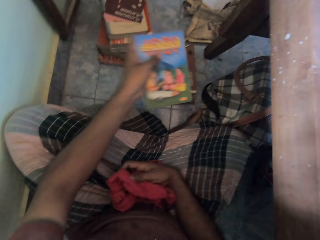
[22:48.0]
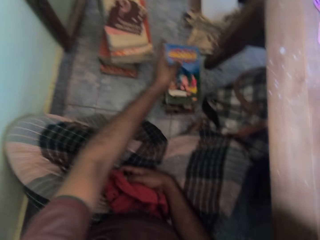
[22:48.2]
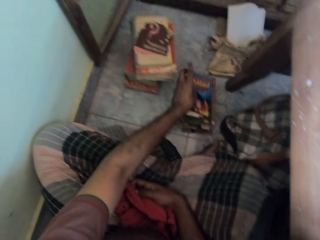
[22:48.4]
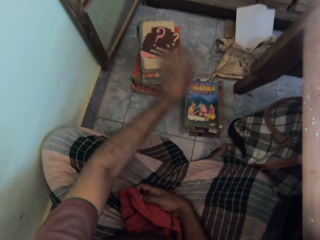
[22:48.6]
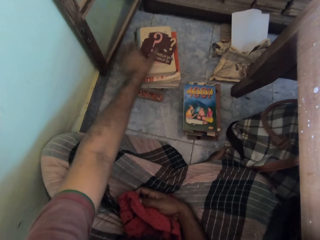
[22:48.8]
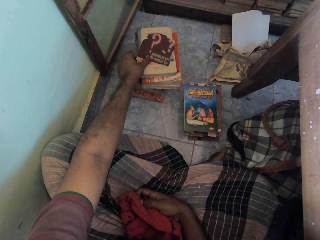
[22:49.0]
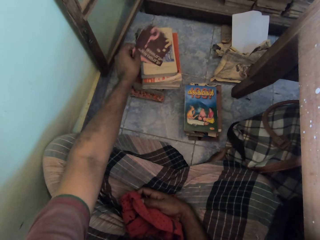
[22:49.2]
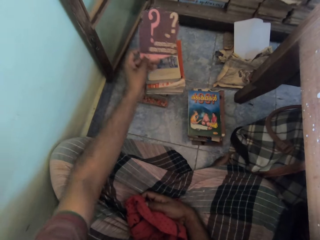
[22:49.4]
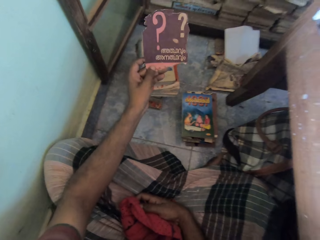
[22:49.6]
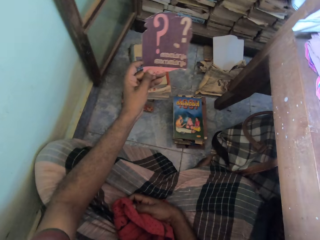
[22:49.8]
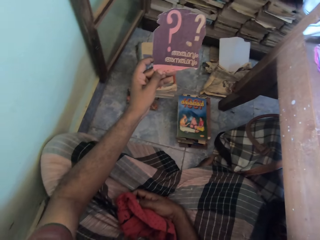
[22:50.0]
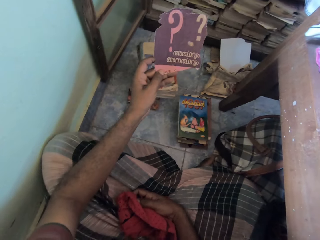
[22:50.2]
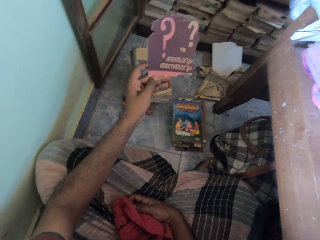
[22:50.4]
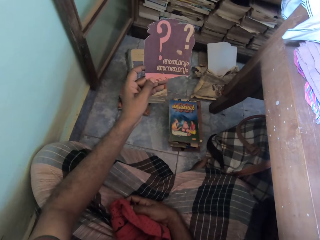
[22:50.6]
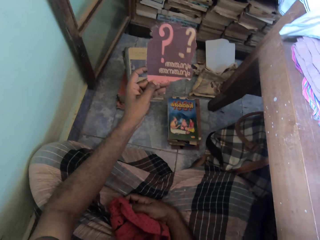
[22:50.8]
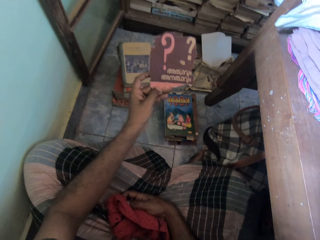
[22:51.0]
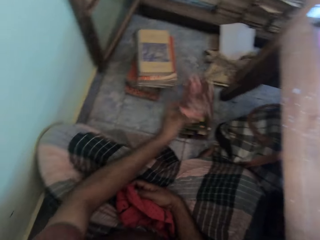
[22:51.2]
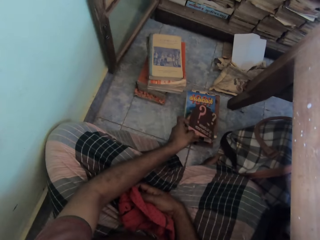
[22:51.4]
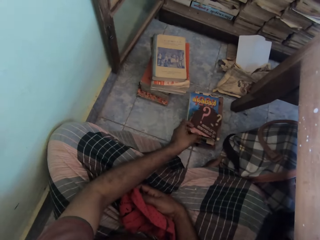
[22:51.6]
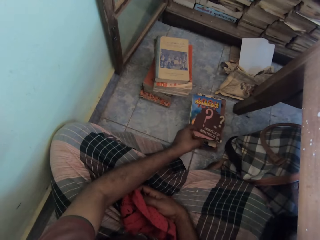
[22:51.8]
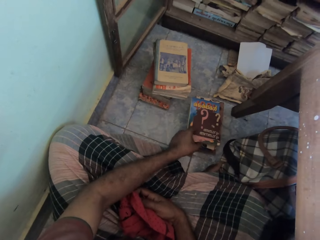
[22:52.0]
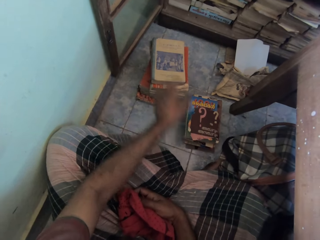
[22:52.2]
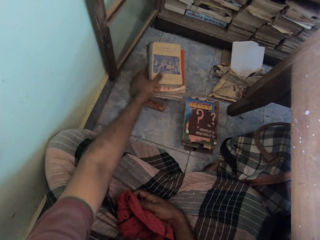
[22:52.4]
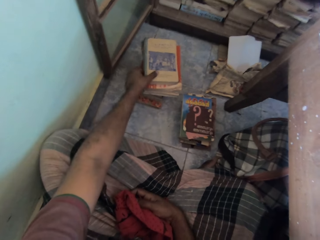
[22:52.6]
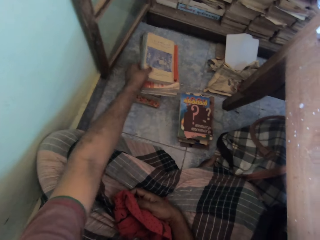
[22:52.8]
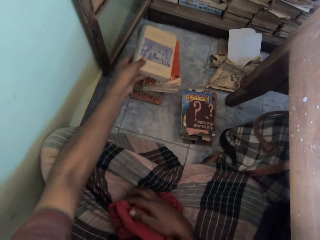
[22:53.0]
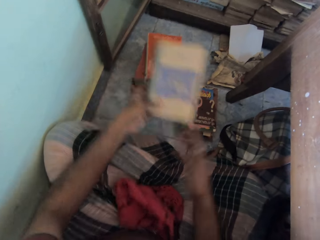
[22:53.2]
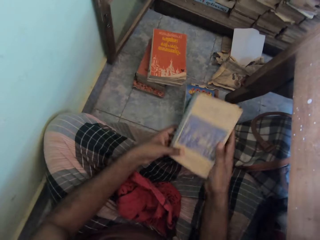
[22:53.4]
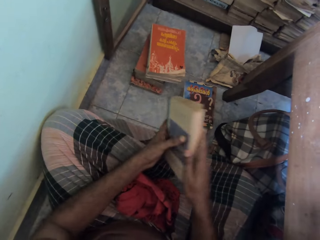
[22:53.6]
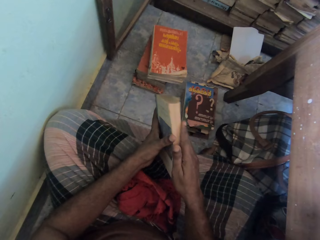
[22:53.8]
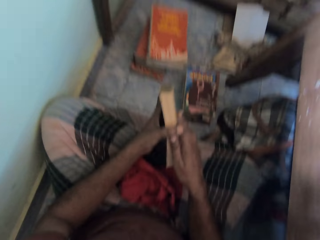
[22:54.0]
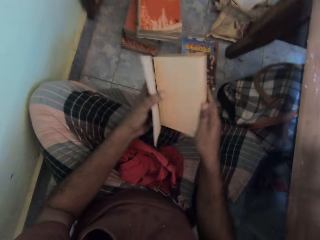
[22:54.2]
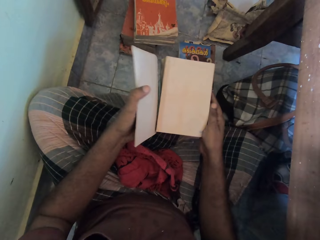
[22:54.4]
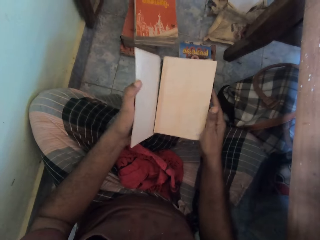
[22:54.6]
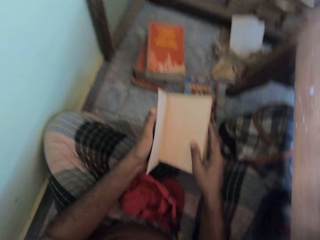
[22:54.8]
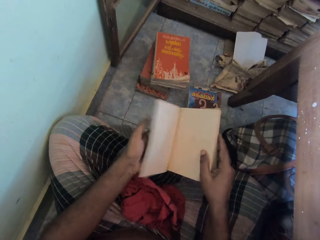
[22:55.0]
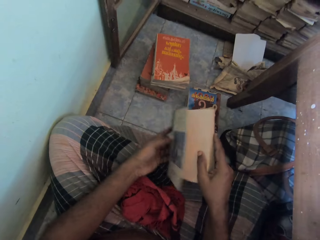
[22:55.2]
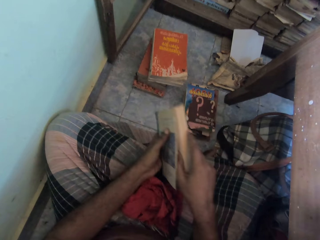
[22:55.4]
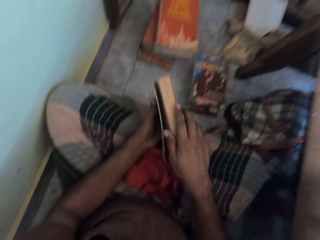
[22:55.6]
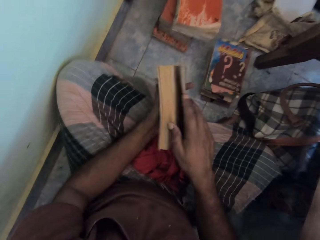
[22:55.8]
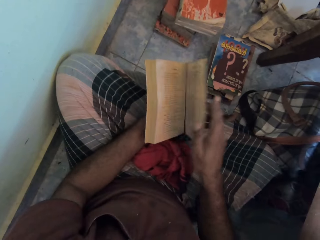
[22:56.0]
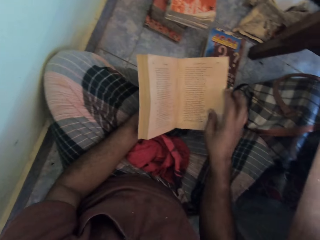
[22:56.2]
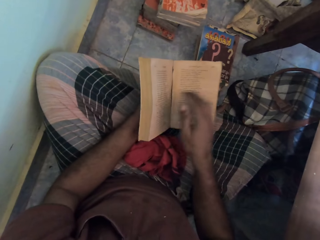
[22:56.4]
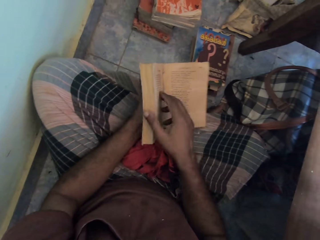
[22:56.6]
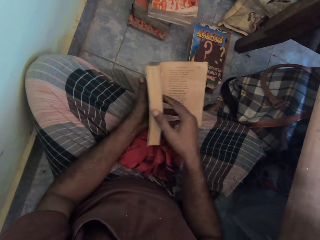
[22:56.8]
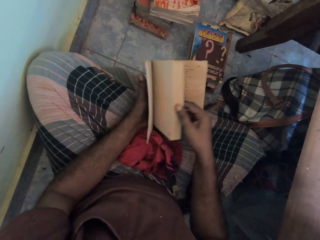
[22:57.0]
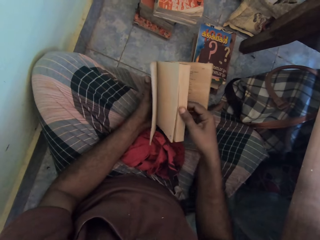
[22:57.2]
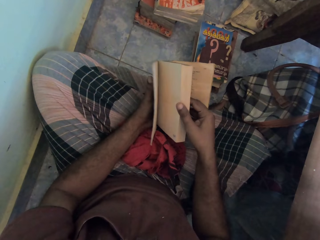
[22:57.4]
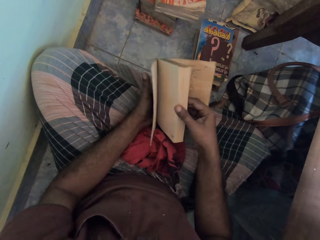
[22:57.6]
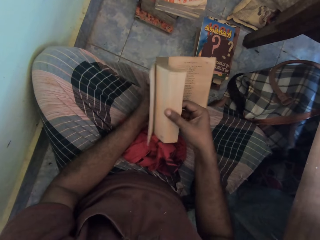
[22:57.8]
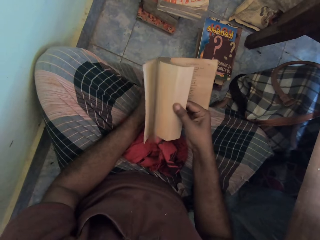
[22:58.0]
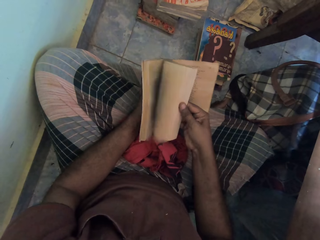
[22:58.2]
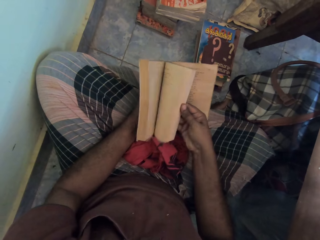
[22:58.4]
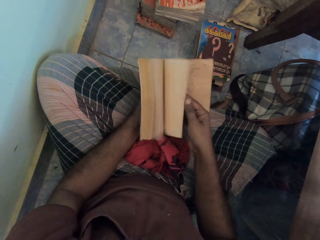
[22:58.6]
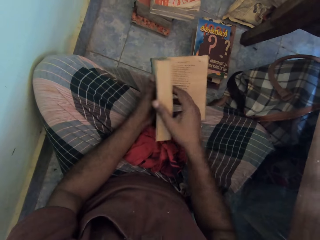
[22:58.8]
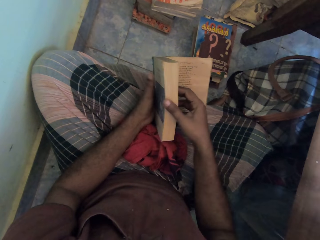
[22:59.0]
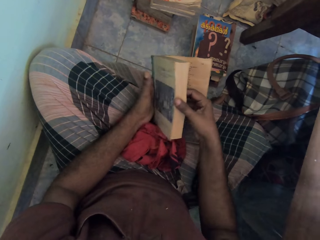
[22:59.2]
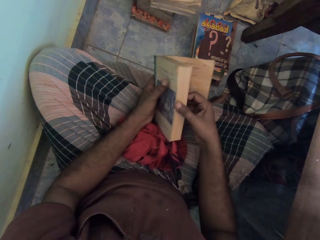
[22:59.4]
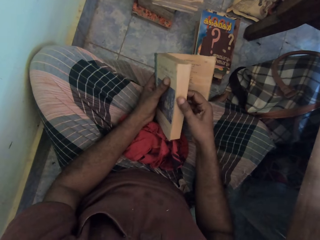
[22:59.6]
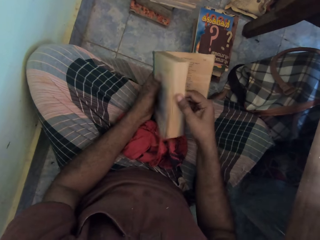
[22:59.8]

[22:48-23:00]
The camera wearer drops the book on the stack of books on the floor with his left hand. He picks up a paper or carton box piece from the stack of books on the floor with his left hand. He looks at the carton box piece. He drops the paper on the stack of books on the floor with his right hand. He picks up a book from the stack of books on the floor with his left hand. He puts the towel down with the right hand. He flips through the book with his right hand. He holds the book with both hands. He opens the book, closes the book, and opens the book pages.

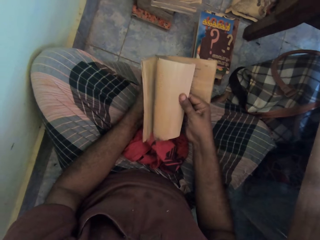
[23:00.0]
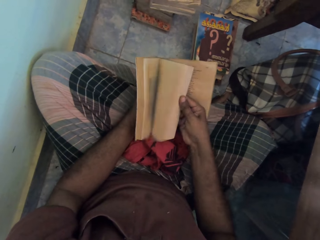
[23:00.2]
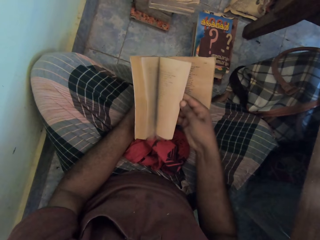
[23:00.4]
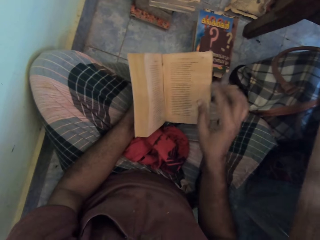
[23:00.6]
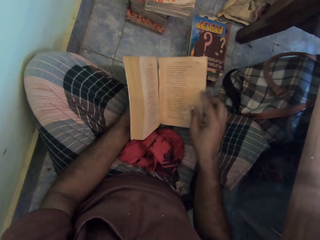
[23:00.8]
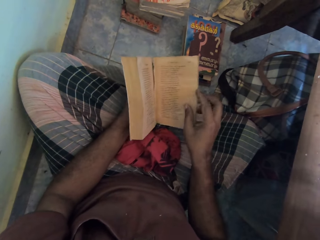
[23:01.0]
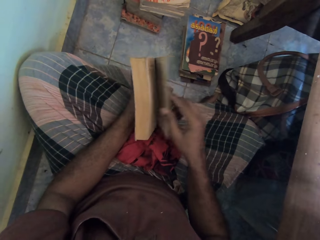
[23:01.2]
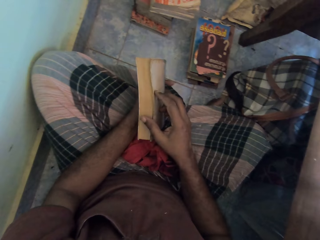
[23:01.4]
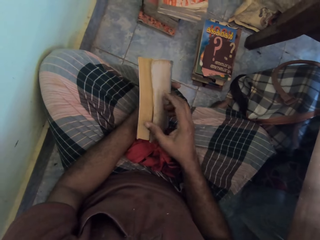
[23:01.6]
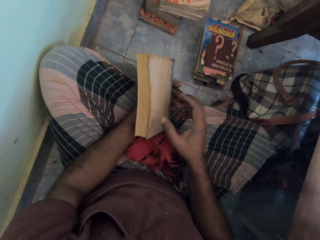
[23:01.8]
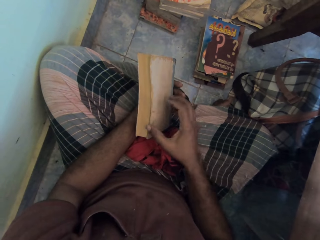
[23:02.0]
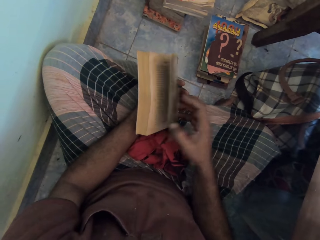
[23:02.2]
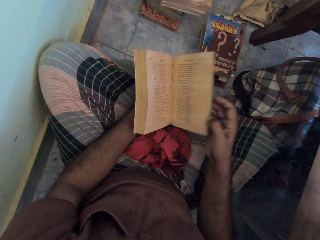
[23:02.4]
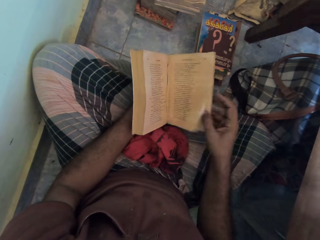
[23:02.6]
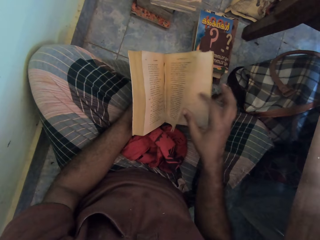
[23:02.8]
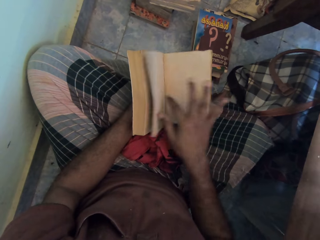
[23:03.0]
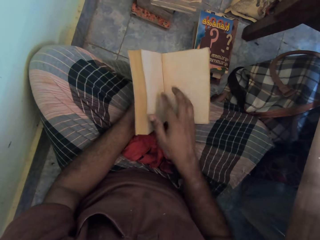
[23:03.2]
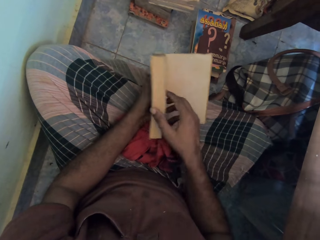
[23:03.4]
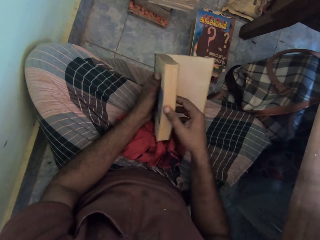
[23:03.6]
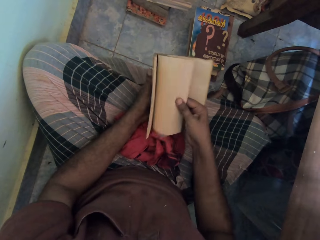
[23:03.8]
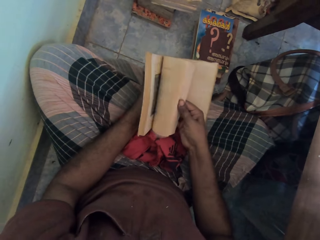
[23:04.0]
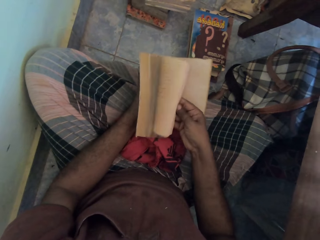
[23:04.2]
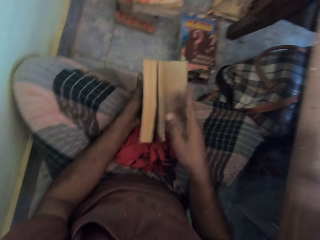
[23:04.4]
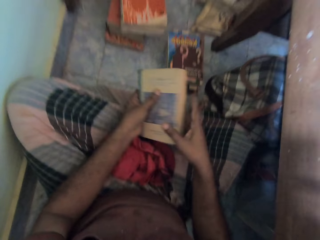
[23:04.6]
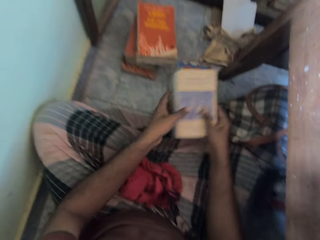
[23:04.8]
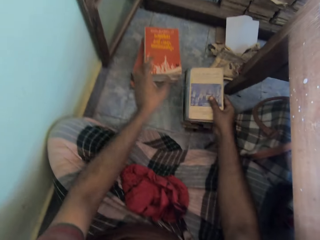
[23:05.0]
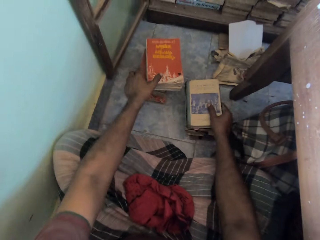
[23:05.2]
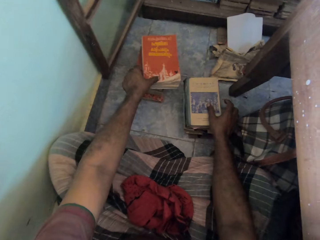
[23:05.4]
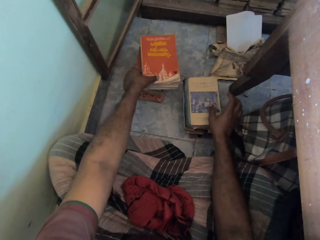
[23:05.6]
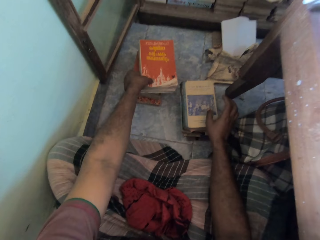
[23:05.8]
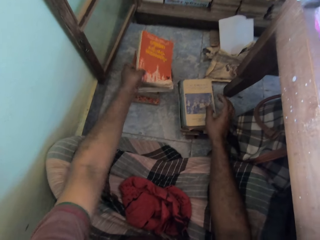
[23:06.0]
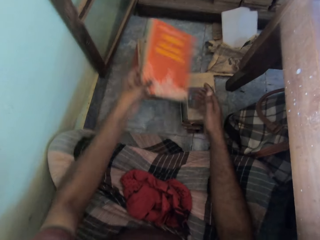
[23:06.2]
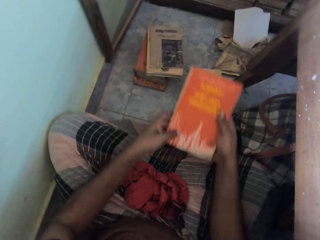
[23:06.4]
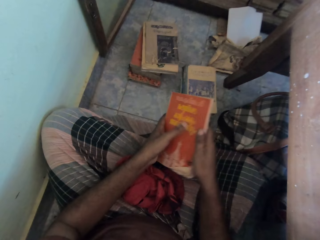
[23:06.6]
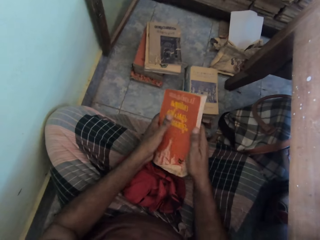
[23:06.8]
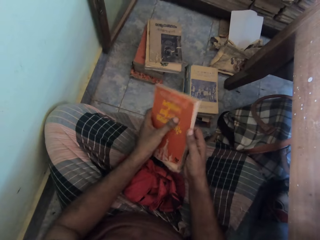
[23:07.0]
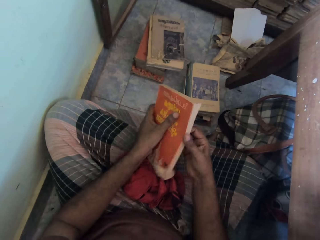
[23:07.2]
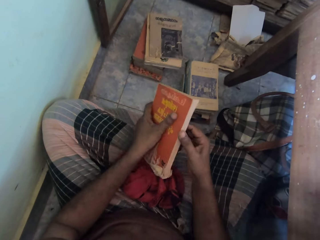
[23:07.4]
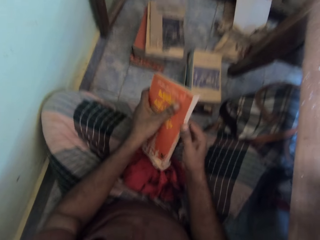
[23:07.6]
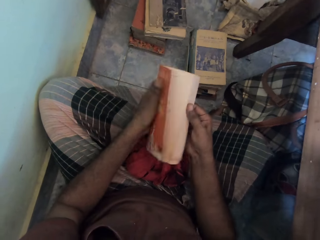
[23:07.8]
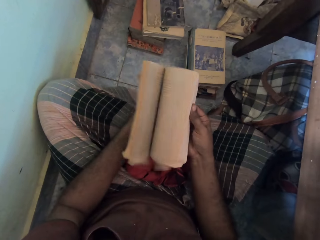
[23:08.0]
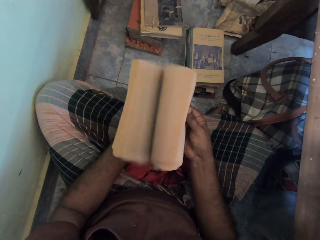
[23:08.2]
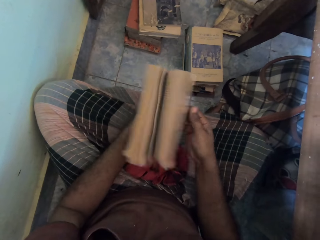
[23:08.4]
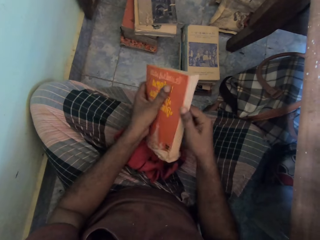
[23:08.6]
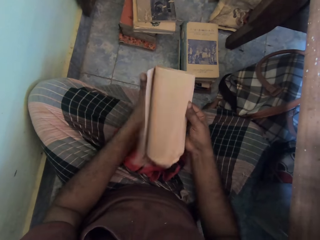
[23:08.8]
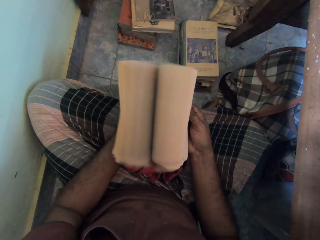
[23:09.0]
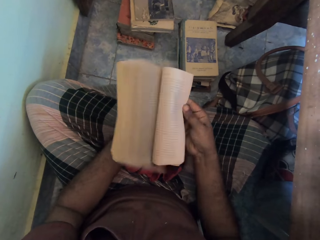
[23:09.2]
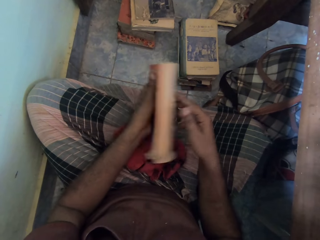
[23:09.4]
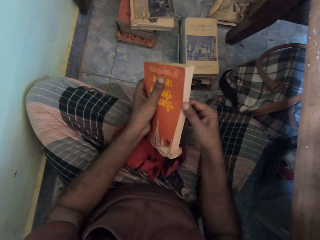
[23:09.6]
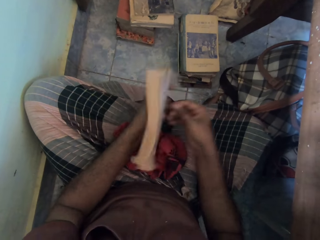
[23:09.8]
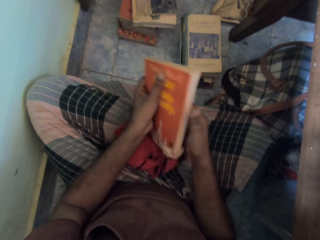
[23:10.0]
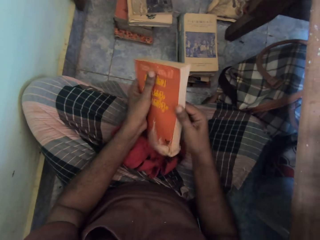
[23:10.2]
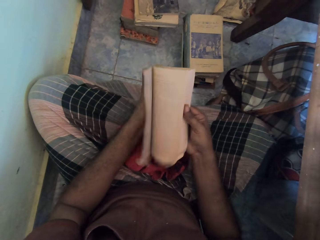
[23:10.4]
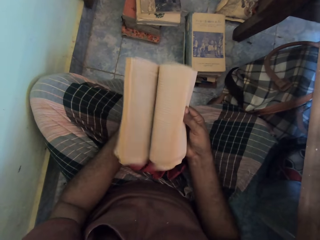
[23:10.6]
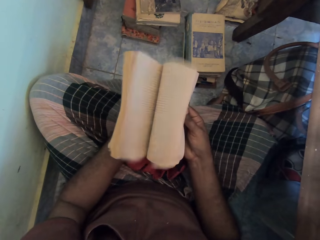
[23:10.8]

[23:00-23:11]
The camera wearer closes the book and opens the book pages. He holds the book with both hands. He drops the book on the stack of books on the floor with his right hand. He picks up a book from the stack of books on the floor with his left hand. He holds the book with both hands. He flips through the book with his right hand. He opens the book pages, closes the book, and holds the book with both hands.
